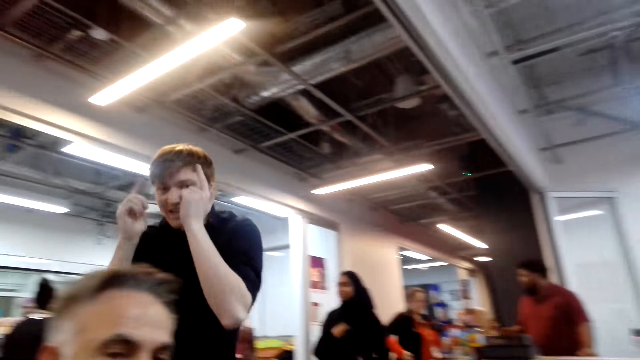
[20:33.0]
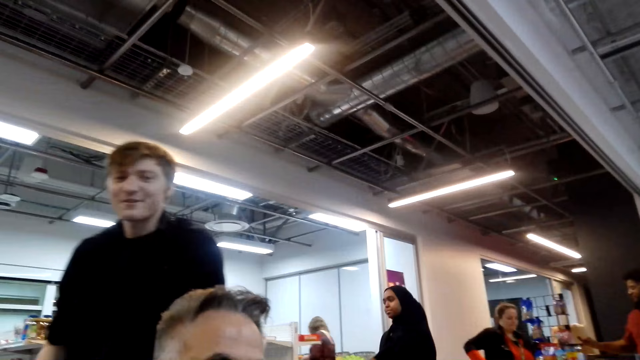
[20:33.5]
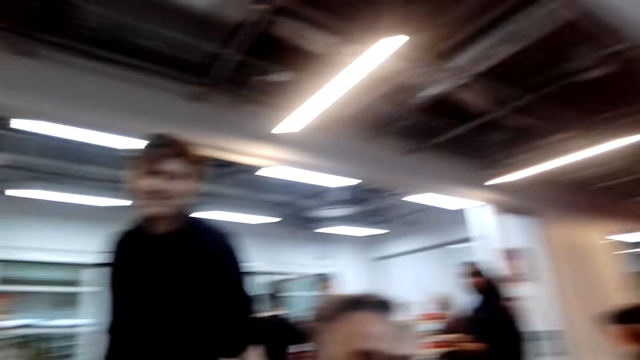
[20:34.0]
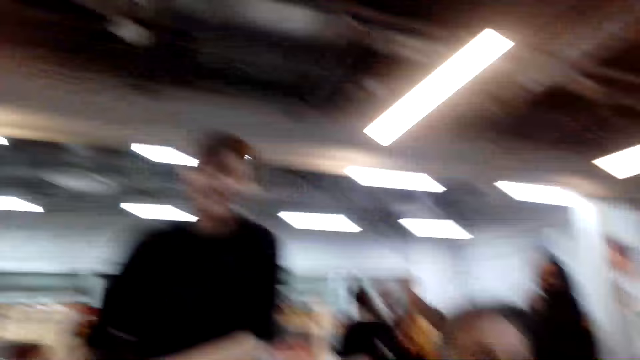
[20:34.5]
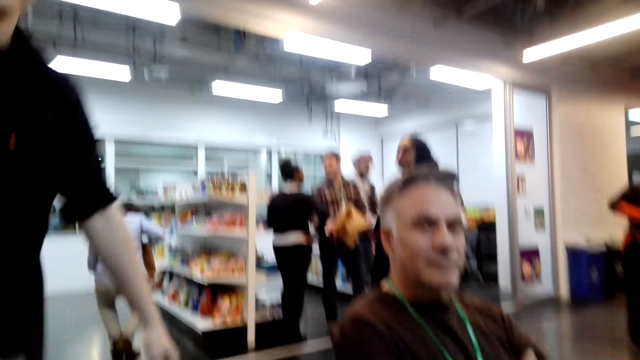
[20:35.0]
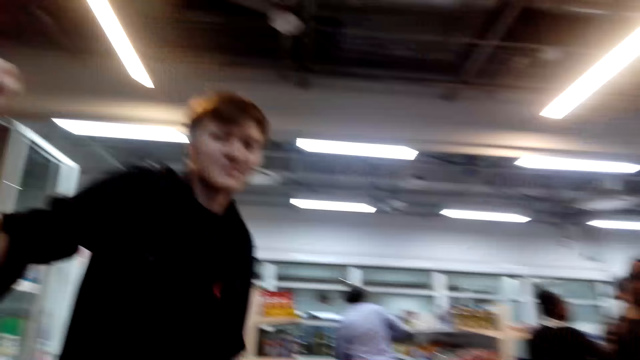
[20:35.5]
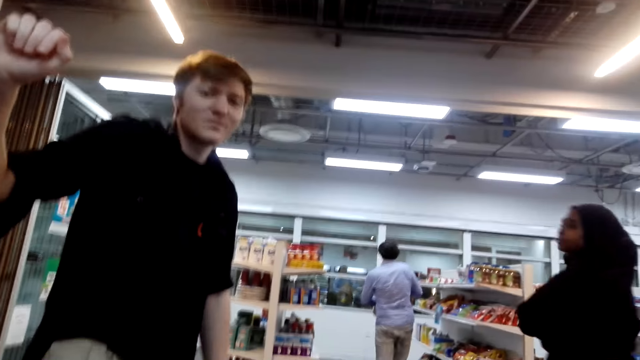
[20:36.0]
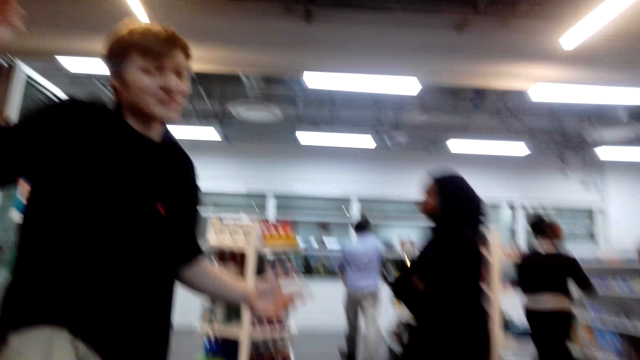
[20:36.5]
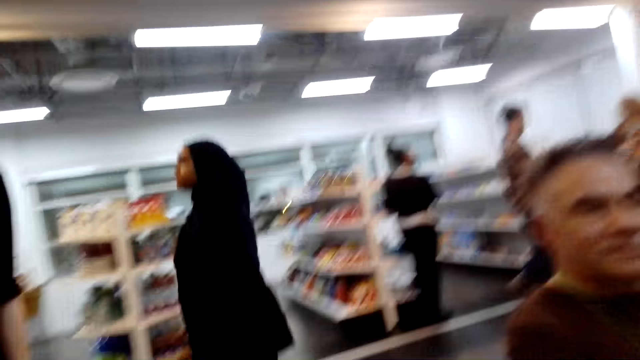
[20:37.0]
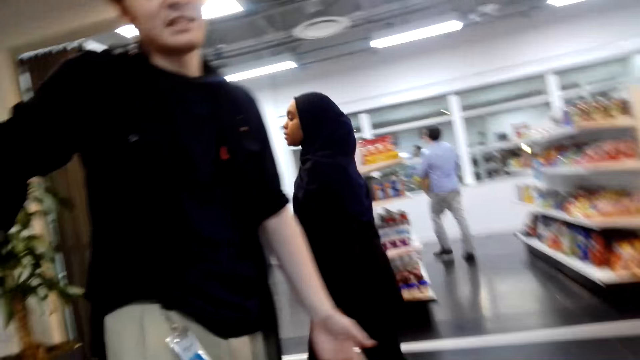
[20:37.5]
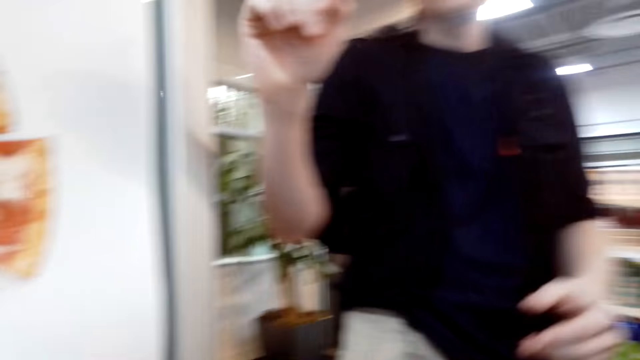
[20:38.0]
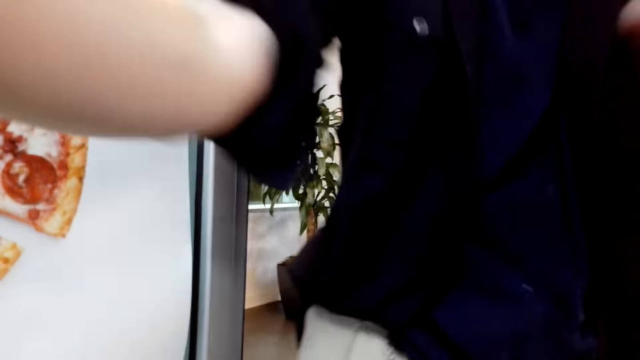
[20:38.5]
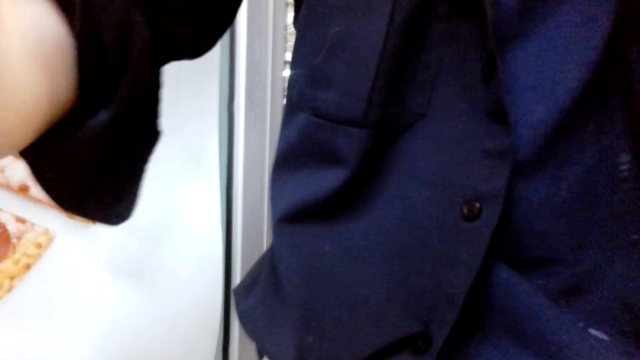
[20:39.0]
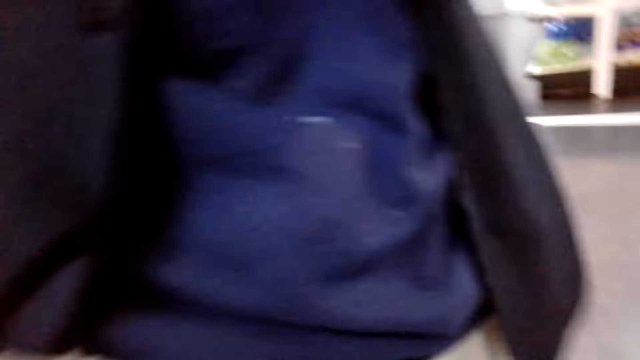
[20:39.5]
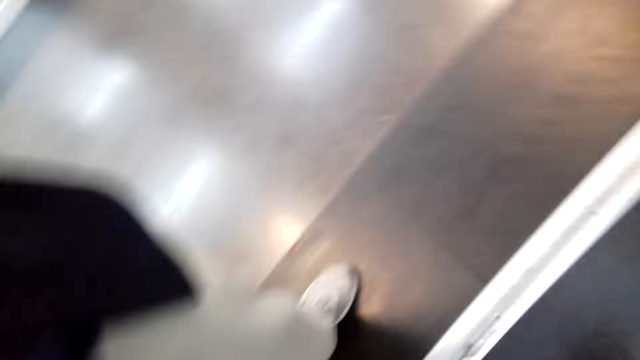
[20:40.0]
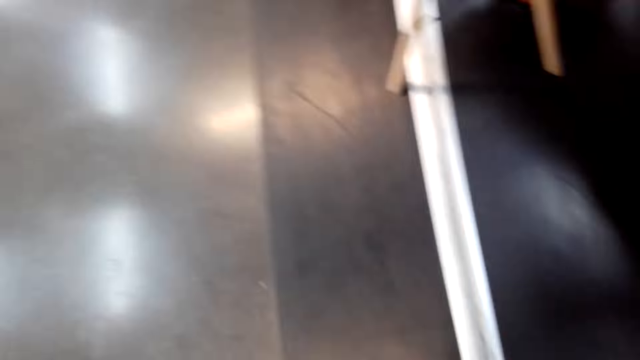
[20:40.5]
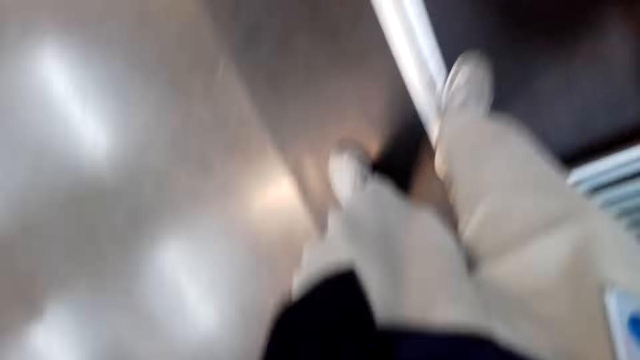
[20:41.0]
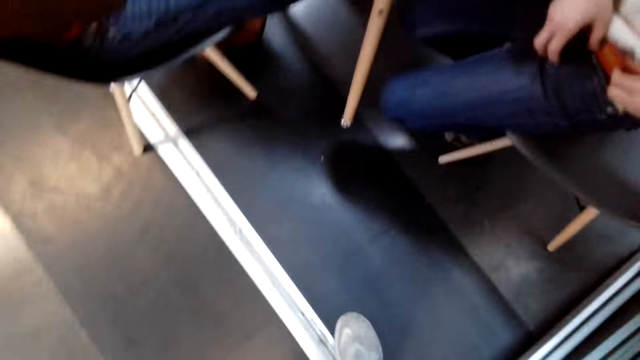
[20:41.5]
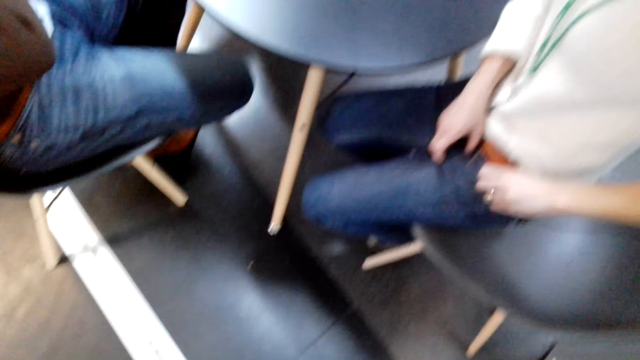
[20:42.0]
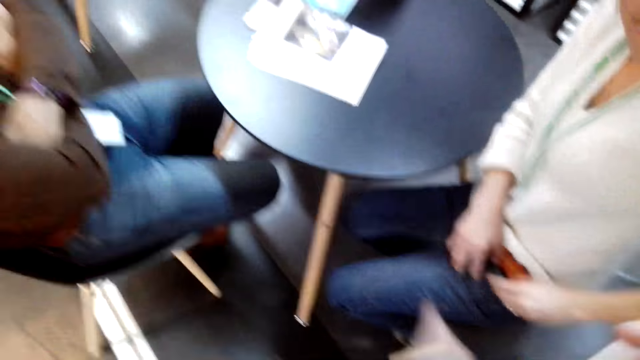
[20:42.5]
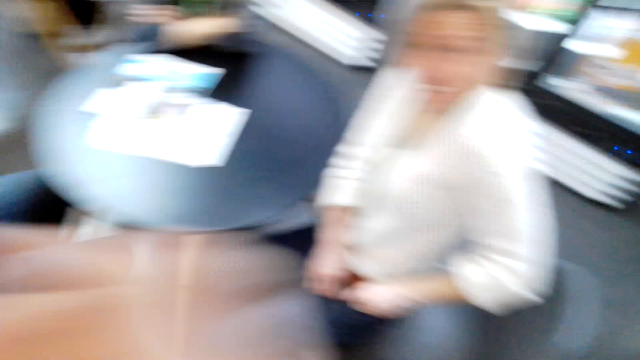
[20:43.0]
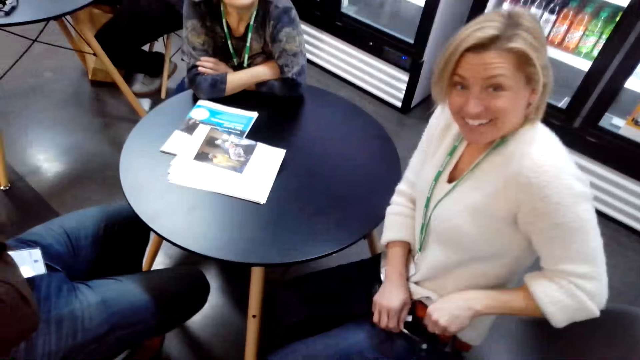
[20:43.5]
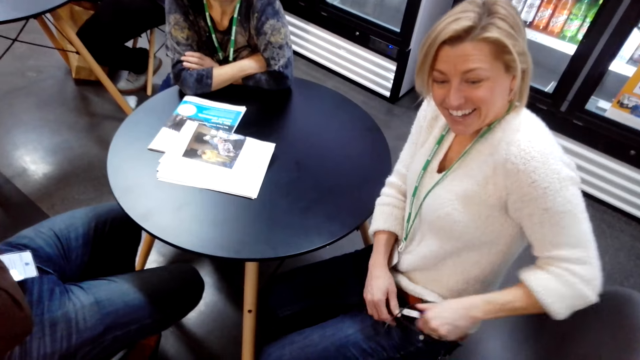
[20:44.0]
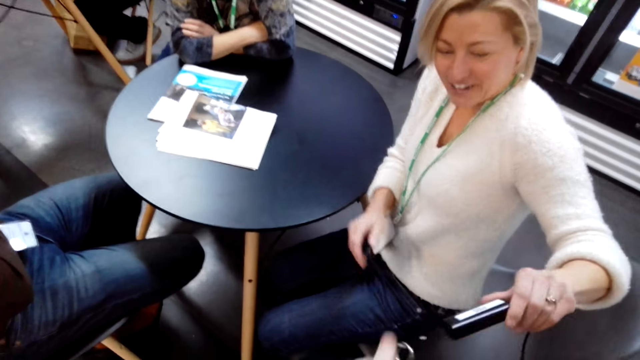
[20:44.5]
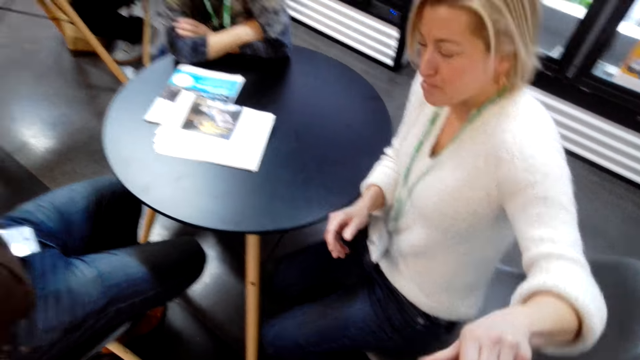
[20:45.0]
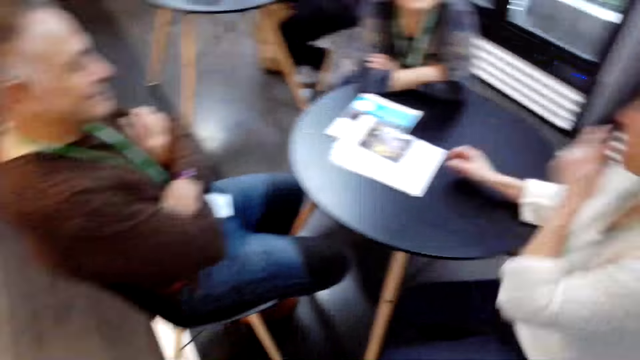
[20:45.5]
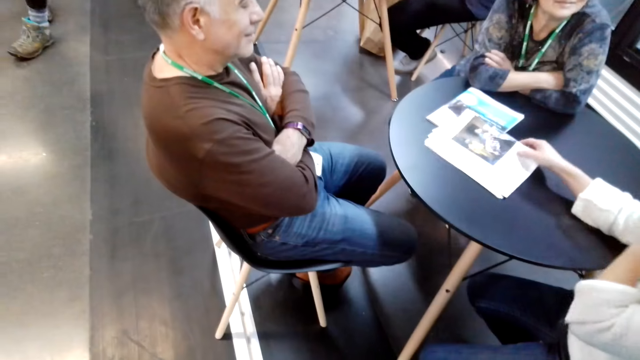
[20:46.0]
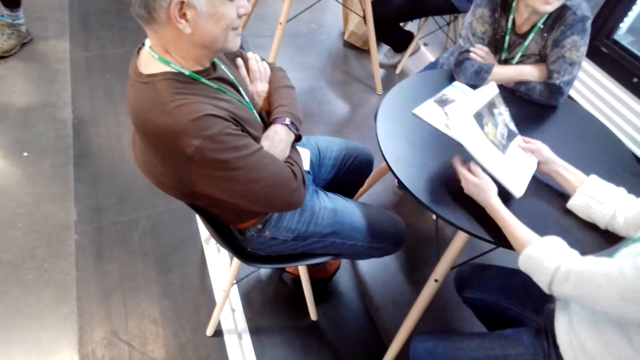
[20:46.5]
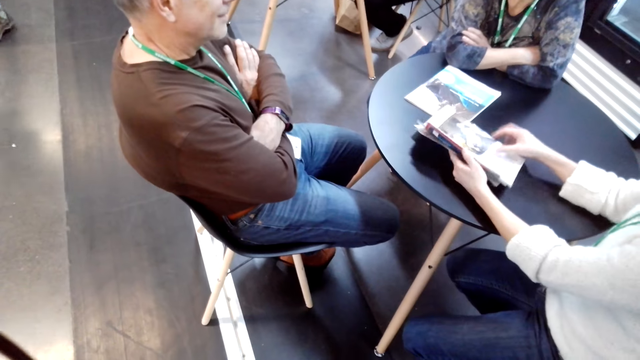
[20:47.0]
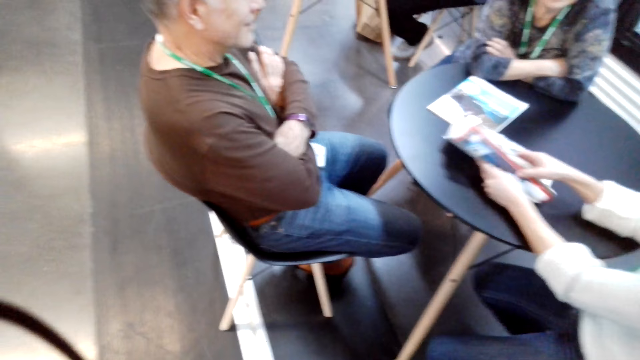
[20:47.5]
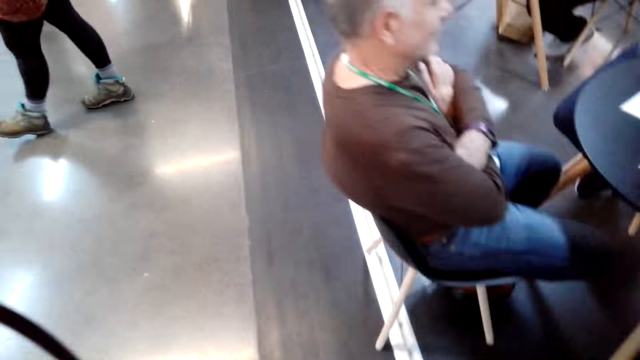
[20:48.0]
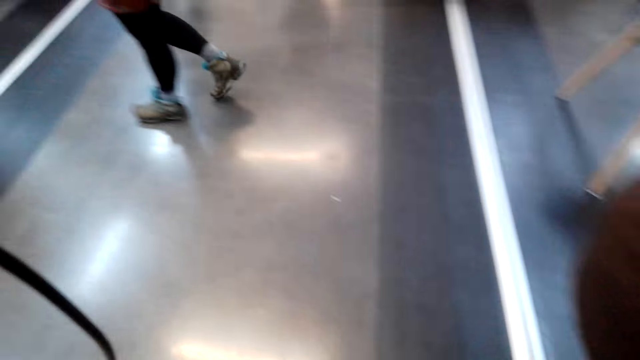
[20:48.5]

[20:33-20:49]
The camera wearer dialogues with a man. The man picks up a camera. The man picks up something. The man looks around.
